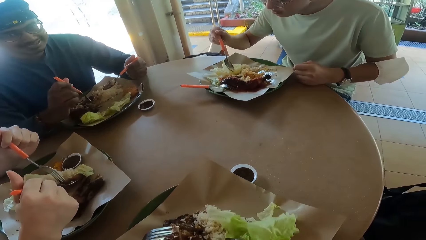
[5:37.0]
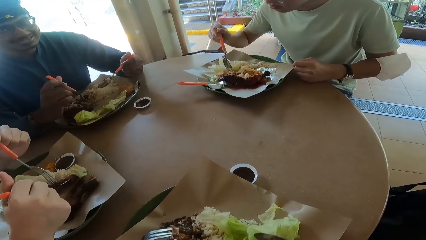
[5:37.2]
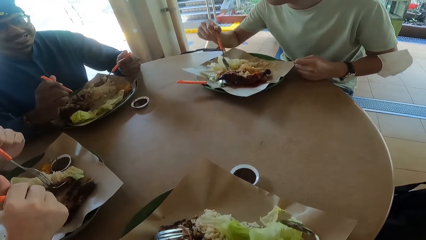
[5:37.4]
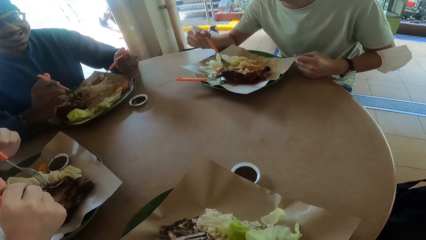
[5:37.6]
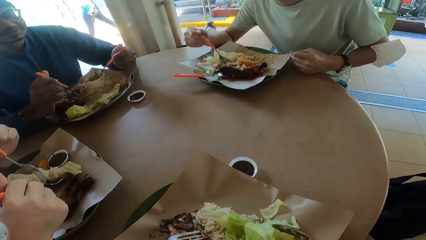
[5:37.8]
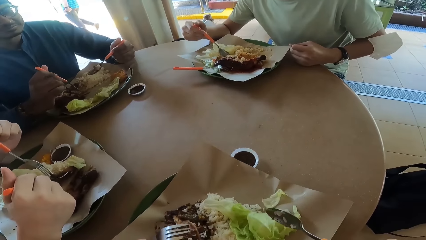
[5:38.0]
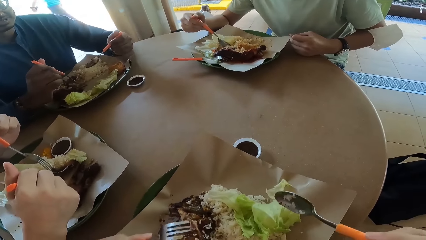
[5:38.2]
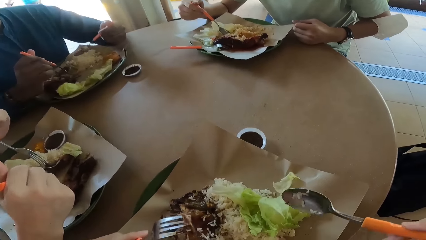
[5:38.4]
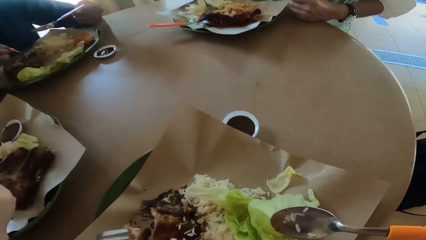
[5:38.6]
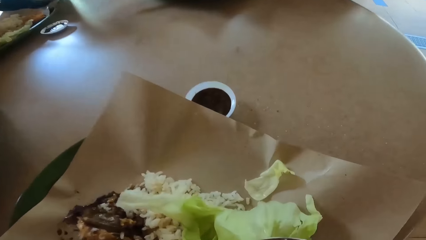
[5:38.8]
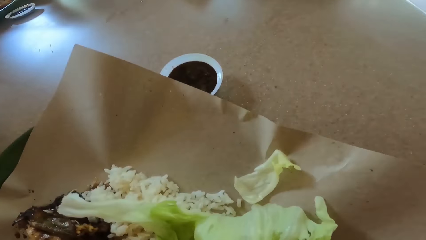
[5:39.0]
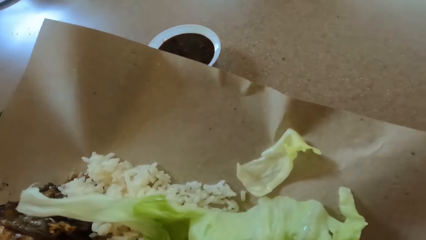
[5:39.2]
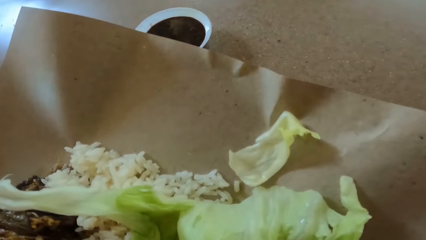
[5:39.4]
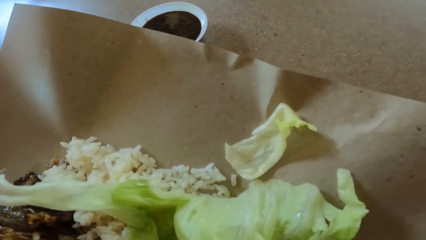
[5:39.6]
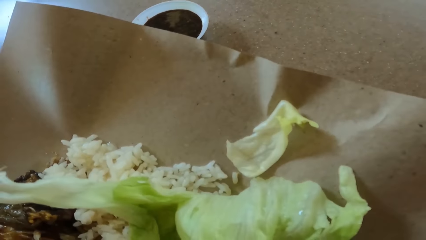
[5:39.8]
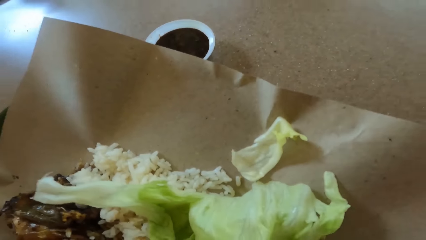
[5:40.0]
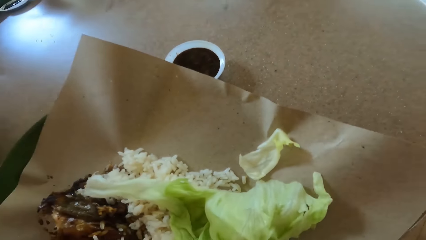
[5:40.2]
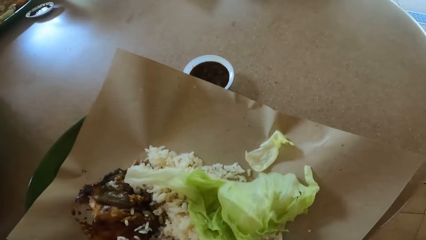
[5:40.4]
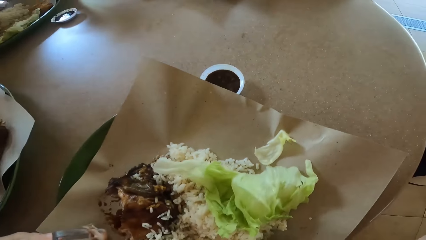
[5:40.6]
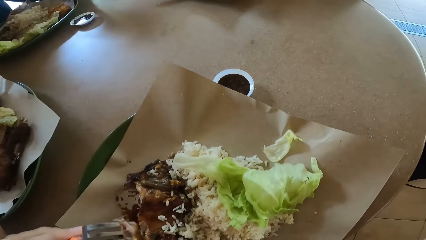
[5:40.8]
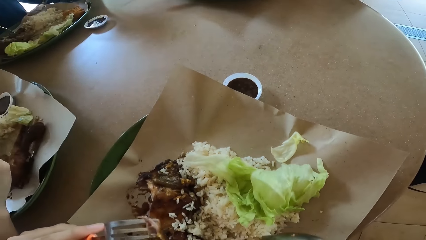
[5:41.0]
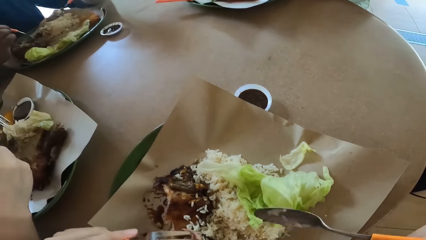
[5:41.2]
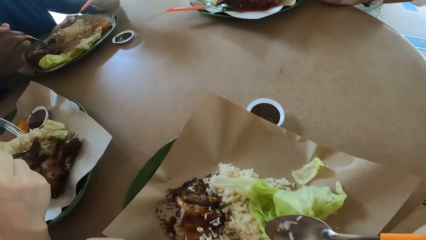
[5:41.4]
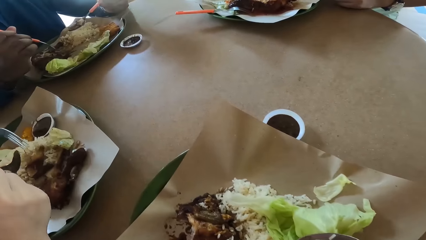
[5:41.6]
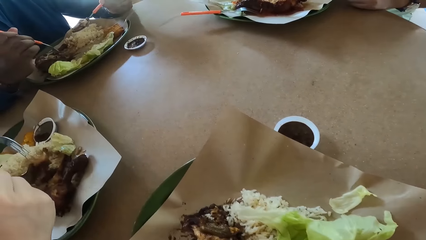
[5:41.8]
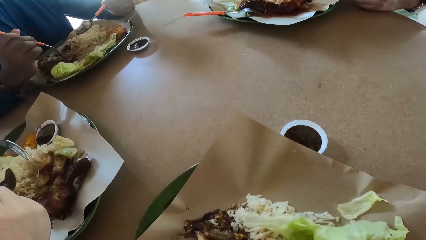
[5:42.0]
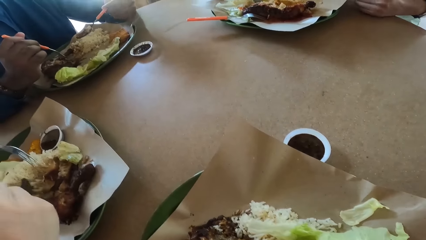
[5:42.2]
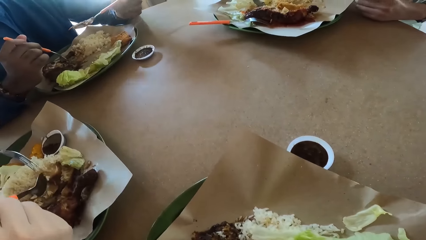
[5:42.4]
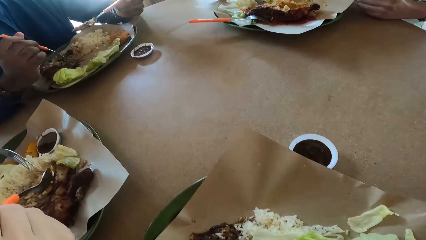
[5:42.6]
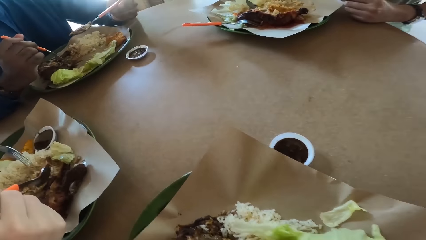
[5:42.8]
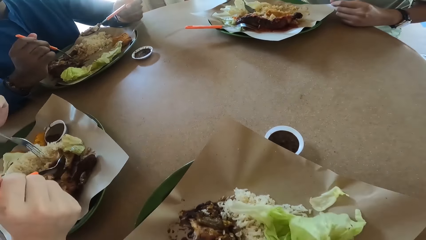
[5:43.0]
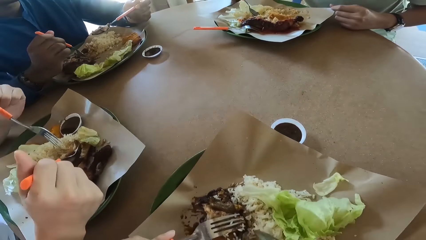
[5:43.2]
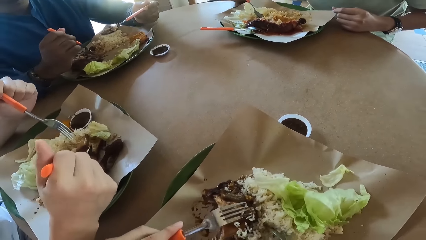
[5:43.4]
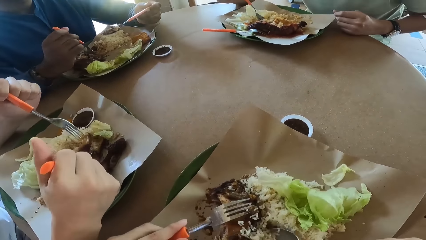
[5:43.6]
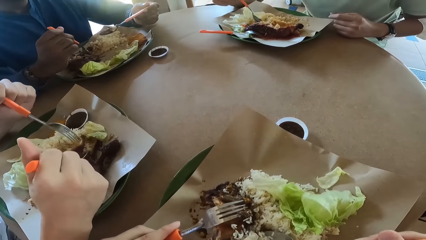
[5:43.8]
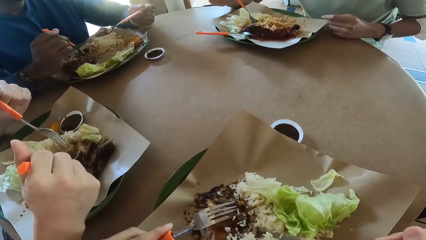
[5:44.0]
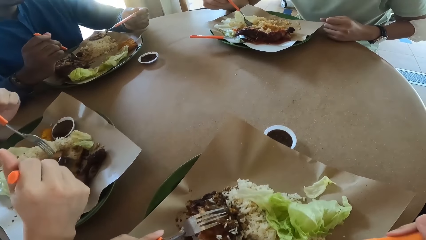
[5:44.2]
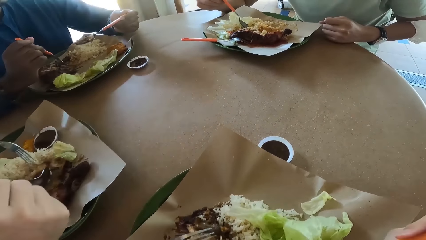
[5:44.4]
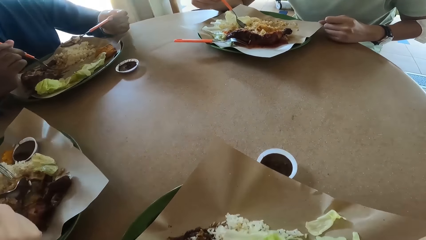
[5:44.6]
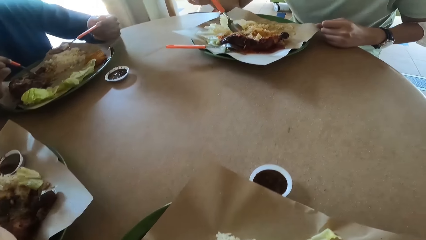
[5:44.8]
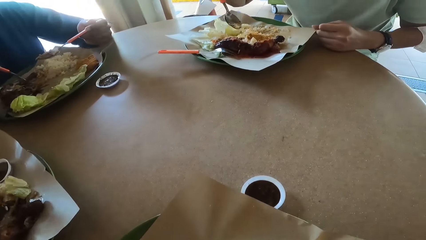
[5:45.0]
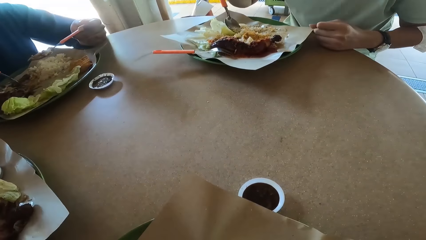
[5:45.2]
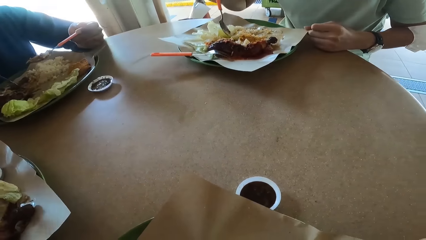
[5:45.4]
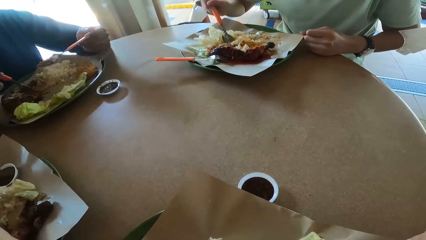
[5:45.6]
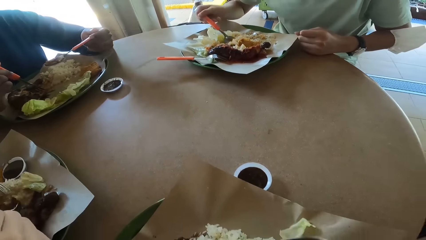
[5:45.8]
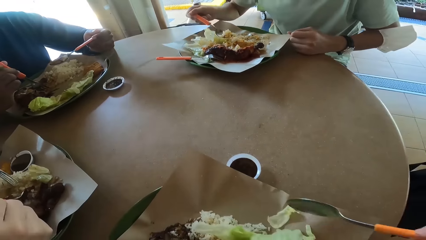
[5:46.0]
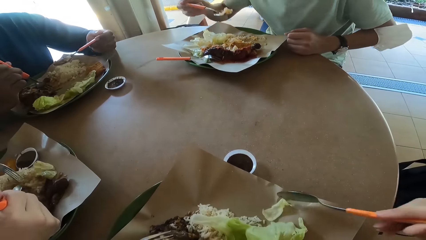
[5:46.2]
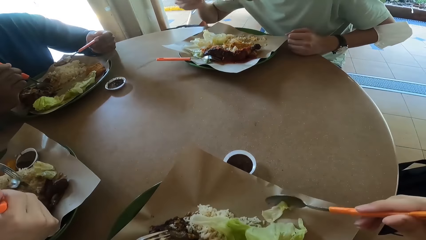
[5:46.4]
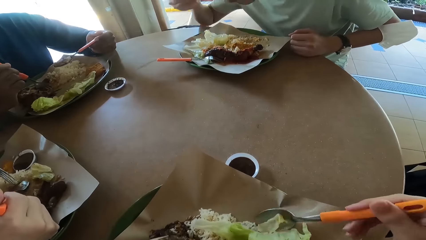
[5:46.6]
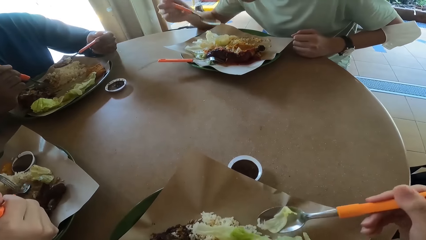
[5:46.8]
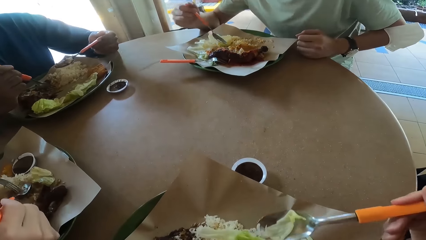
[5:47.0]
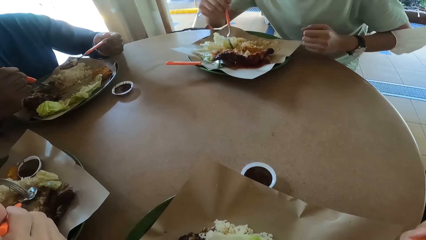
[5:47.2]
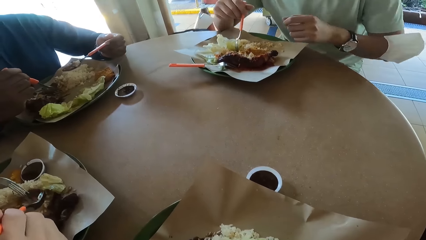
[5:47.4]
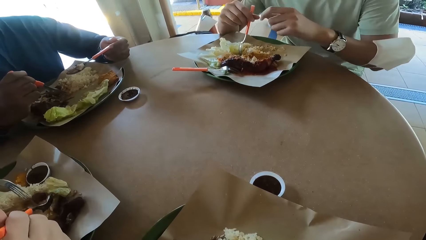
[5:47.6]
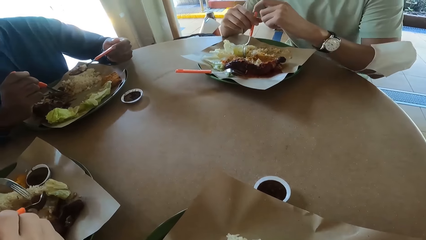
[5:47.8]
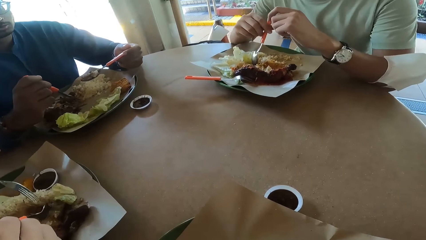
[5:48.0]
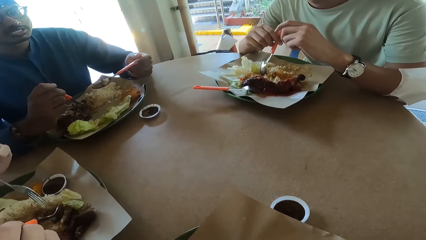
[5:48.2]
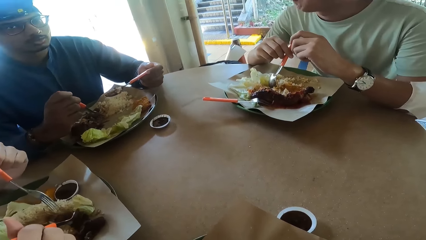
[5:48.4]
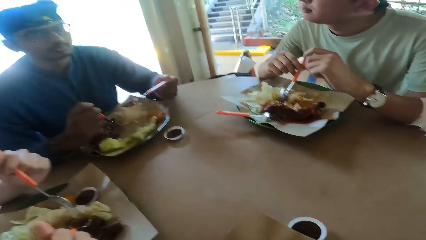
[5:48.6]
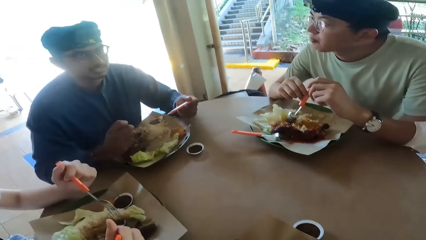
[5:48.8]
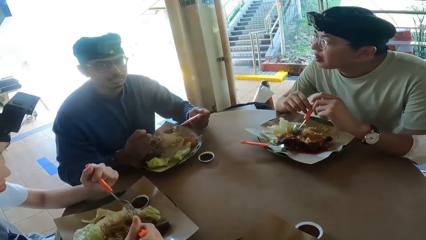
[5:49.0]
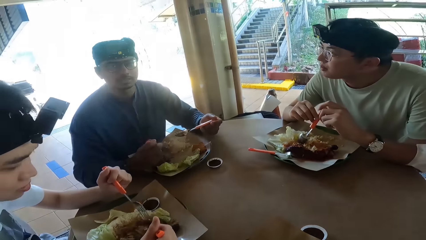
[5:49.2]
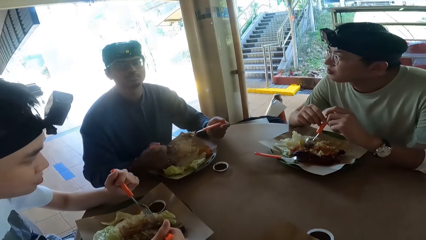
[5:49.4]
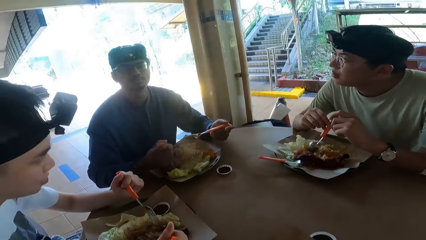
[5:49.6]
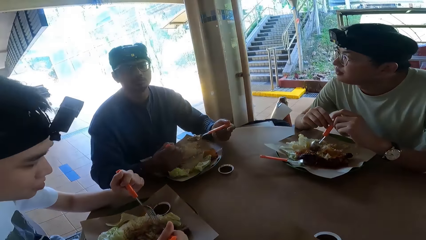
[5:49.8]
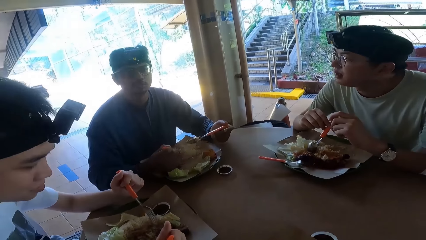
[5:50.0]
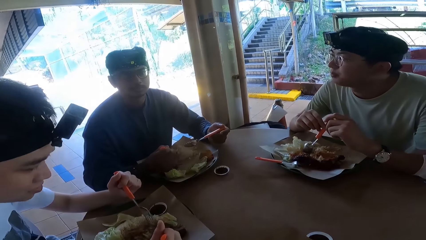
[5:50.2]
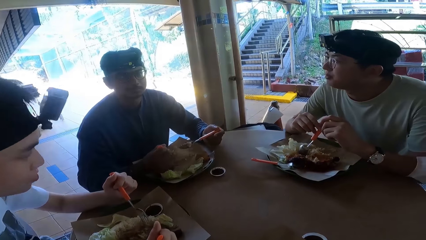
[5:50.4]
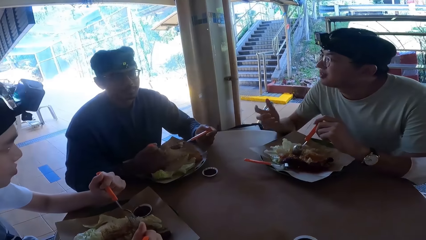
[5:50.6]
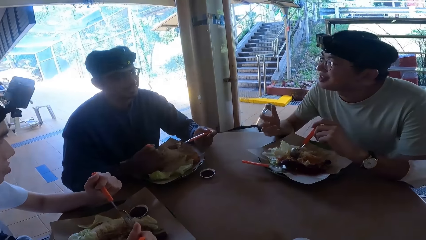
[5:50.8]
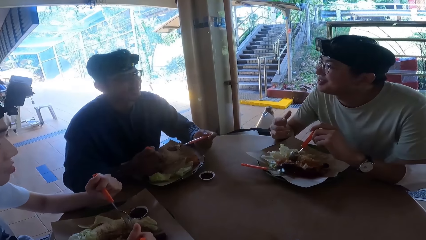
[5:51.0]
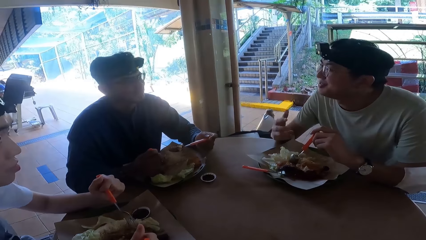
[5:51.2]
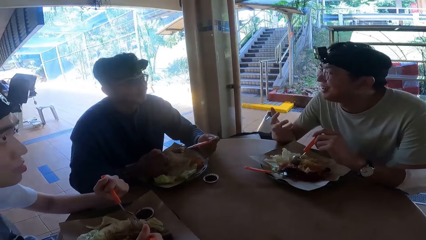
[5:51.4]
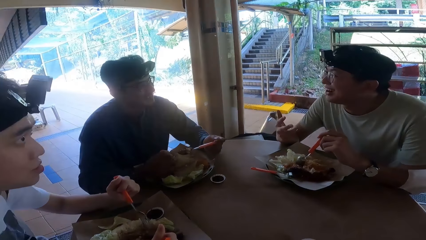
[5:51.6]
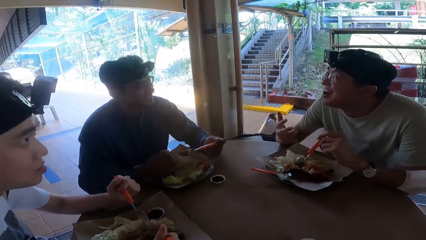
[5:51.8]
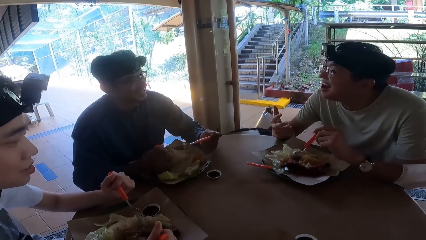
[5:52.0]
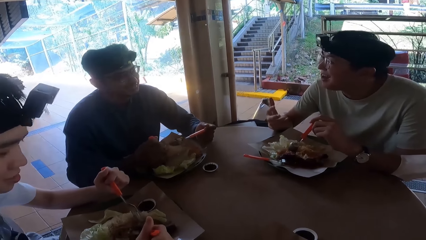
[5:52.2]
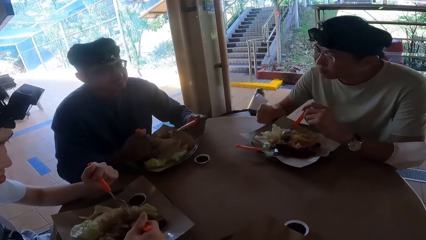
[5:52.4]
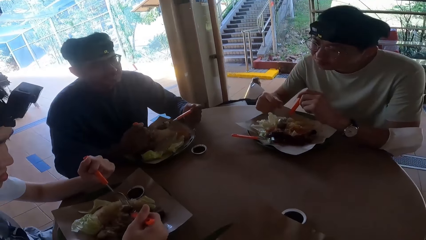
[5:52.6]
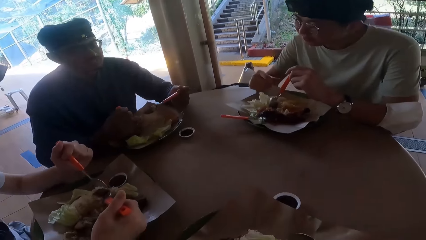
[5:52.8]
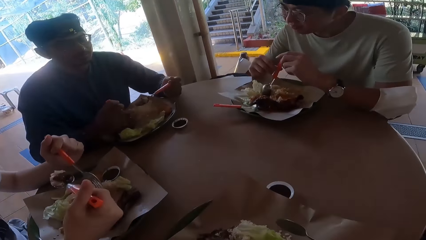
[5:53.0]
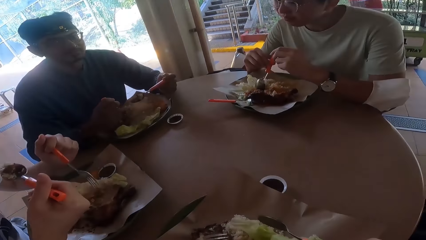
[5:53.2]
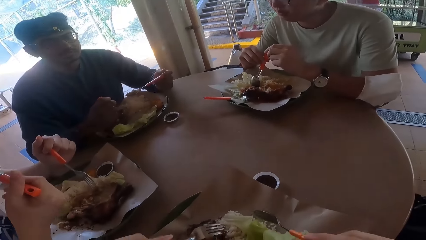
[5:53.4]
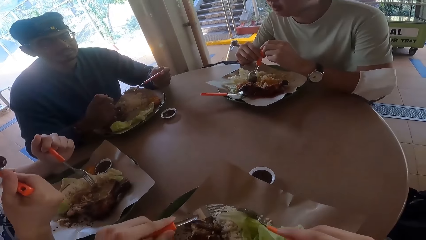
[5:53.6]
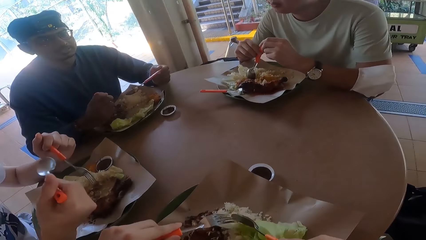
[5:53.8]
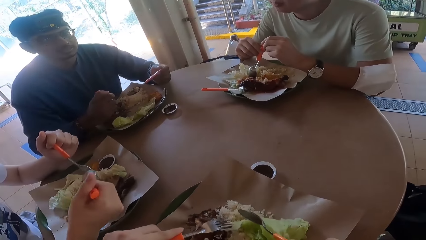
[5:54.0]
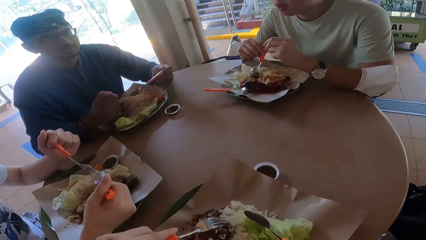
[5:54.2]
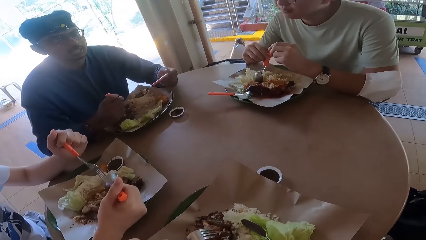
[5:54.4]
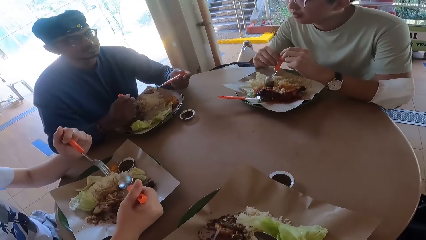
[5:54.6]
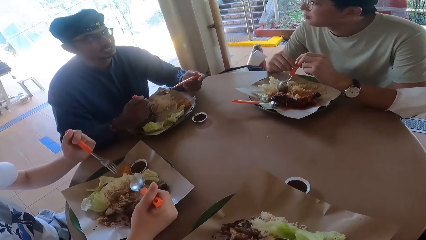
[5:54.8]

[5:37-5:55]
Someone talks. A person eats food and holds a spoon with both hands. Someone else talks and laughs. The first one talks. Another person eats food.
